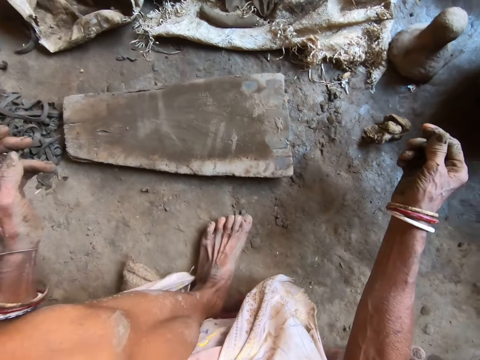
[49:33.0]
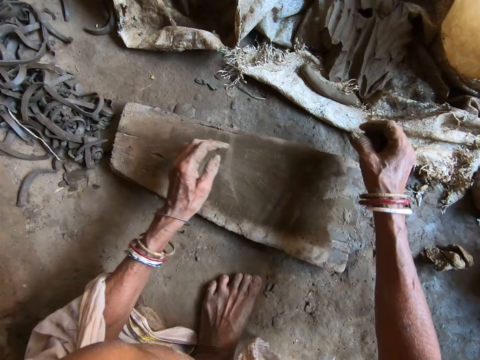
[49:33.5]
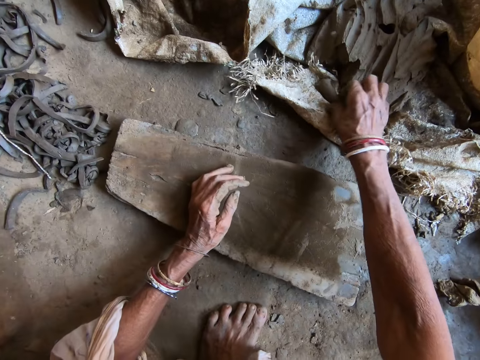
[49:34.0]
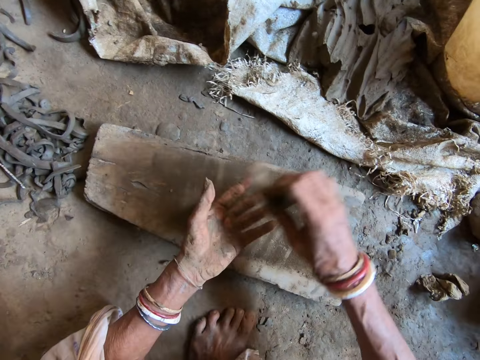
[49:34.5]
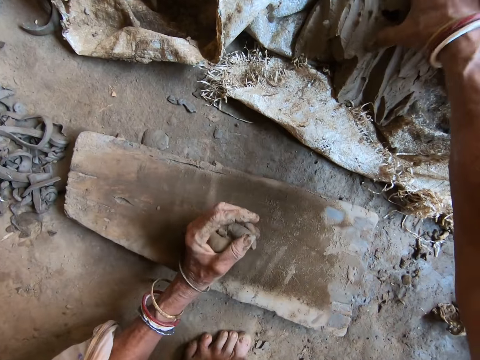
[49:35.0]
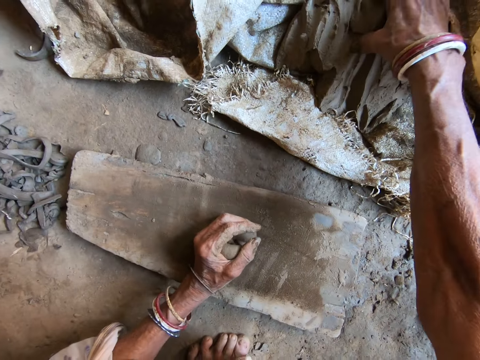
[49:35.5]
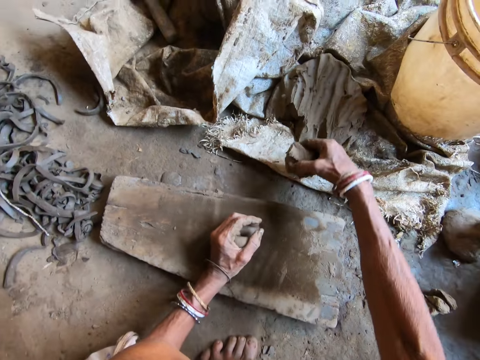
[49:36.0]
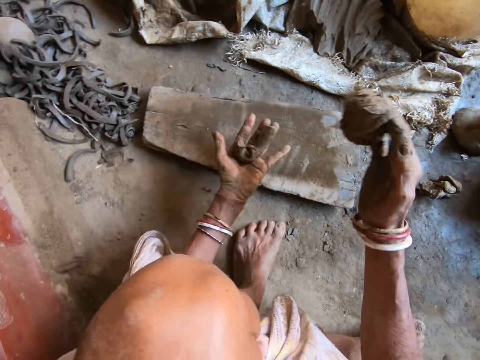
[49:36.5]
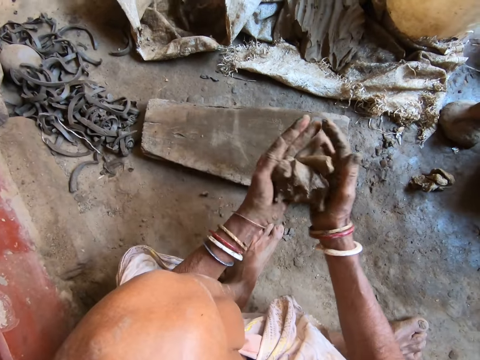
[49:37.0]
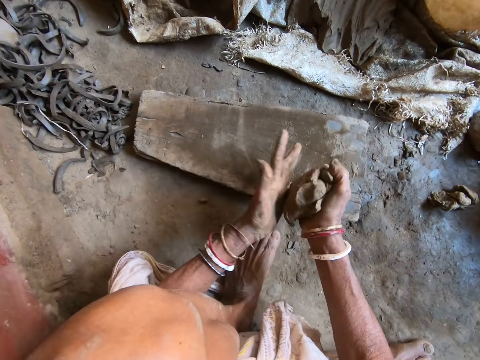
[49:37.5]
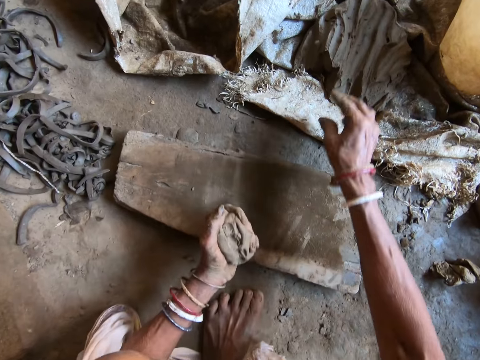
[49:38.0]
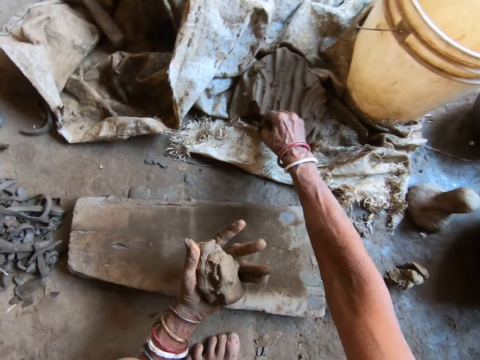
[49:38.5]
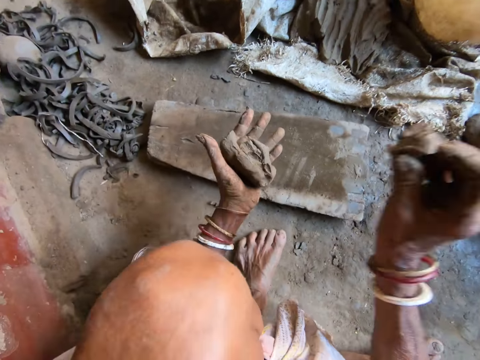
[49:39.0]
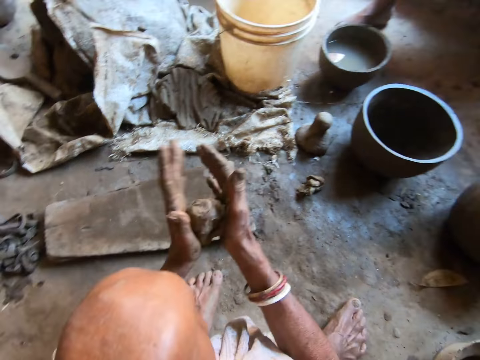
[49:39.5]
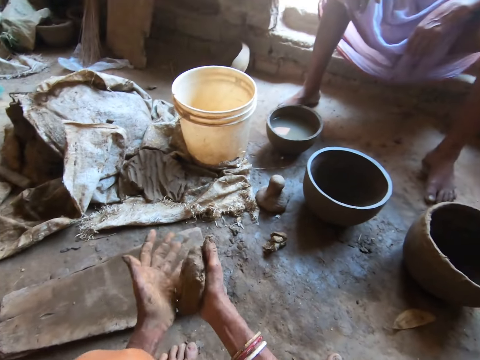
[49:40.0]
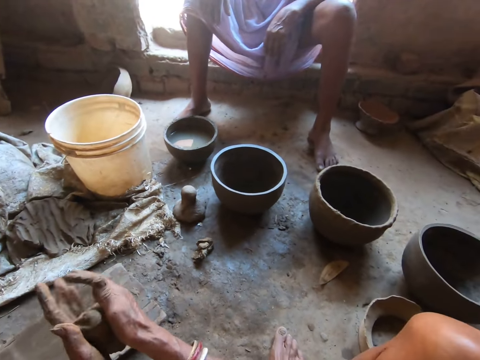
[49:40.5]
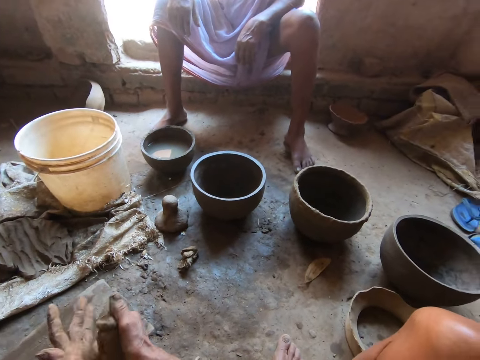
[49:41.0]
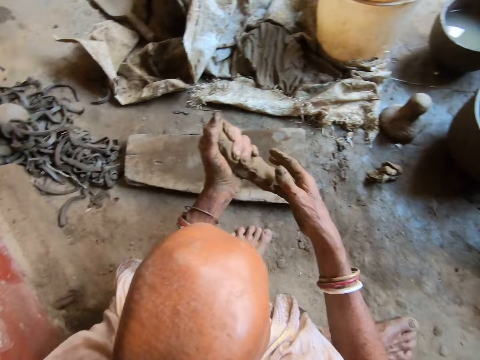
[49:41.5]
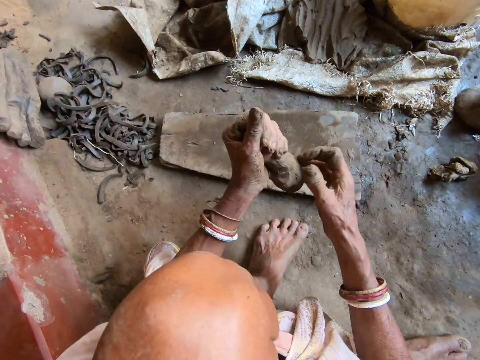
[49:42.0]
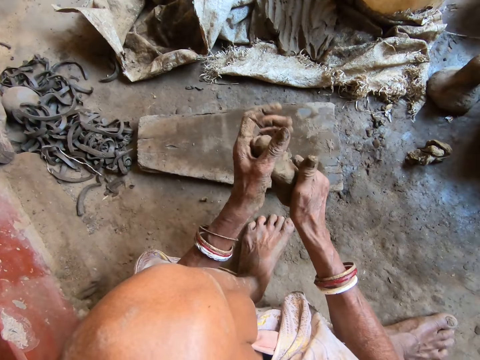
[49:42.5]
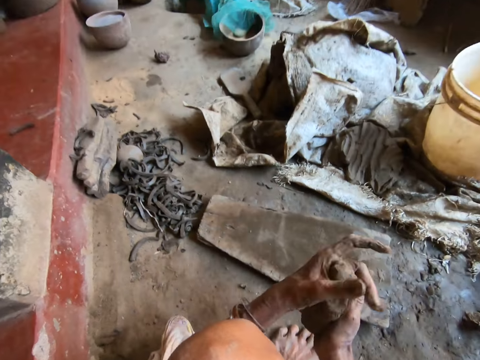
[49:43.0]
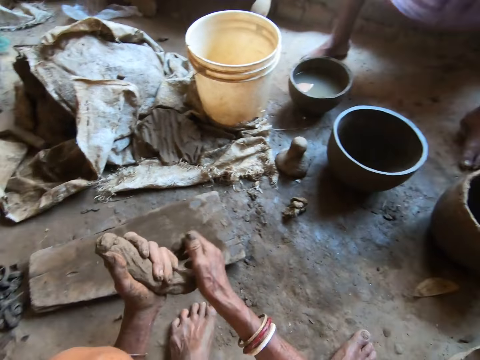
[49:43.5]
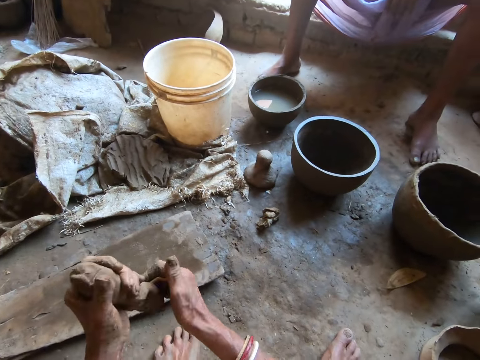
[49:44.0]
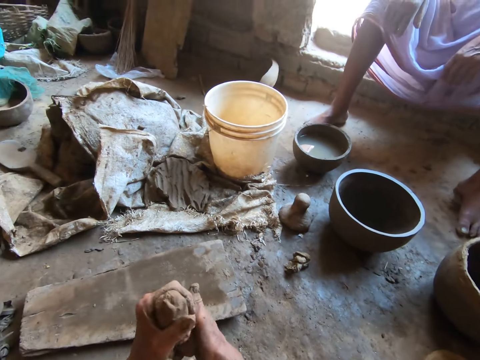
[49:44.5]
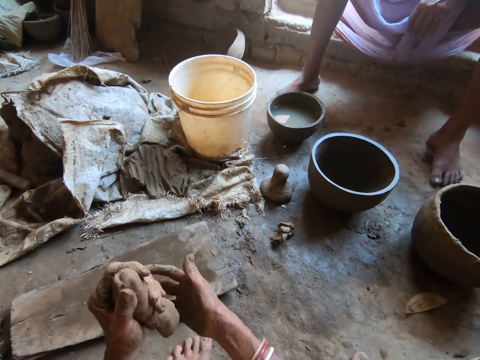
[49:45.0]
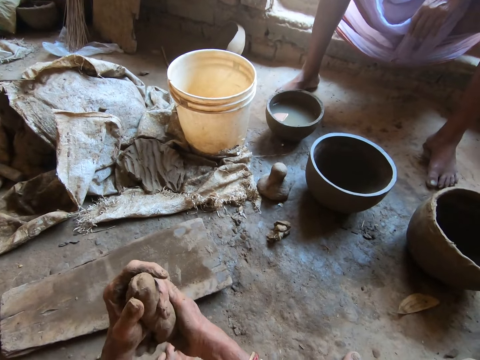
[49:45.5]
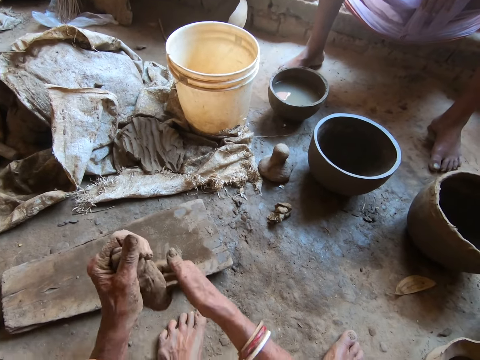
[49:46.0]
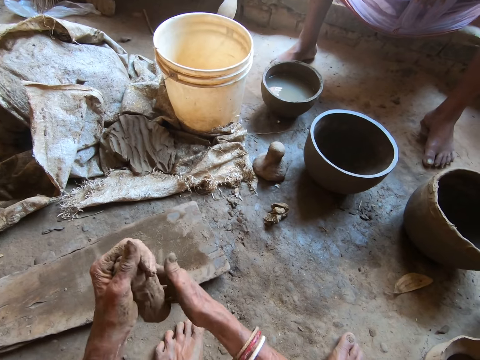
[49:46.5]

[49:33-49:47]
The camera wearer takes clay from a sack on the floor in the workshop with her right hand. She passes the clay from her right hand to her left hand. She takes clay from the sack with her right hand. She shapes the clay with both hands. She holds the clay with her left hand. She takes clay from the sack with her right hand. She shapes the clay with both hands. She interacts with a man in the workshop.

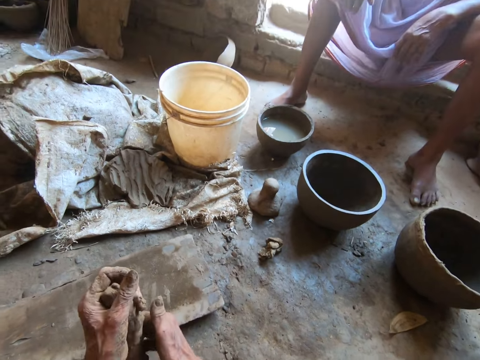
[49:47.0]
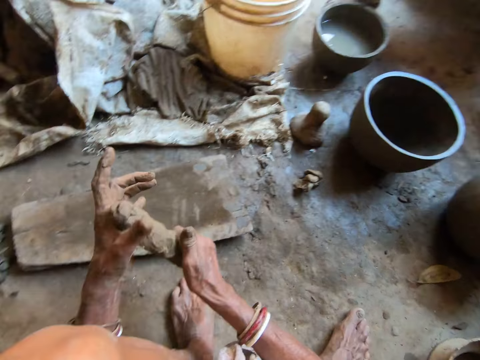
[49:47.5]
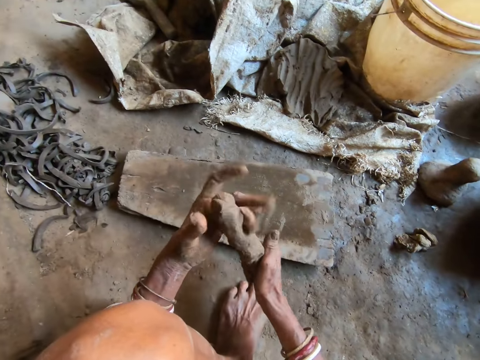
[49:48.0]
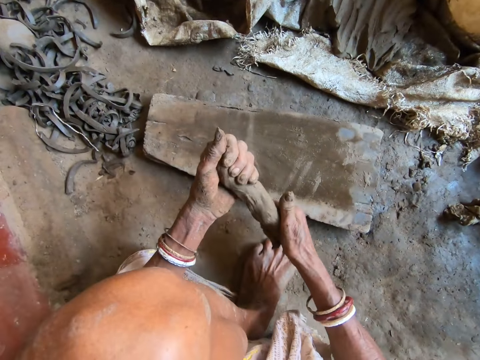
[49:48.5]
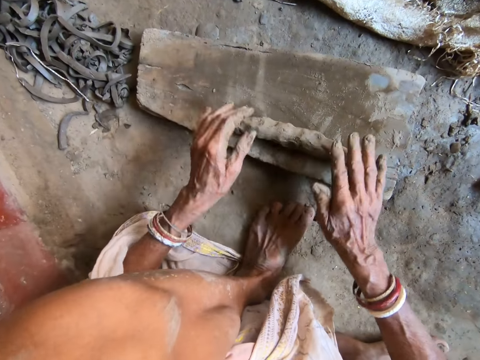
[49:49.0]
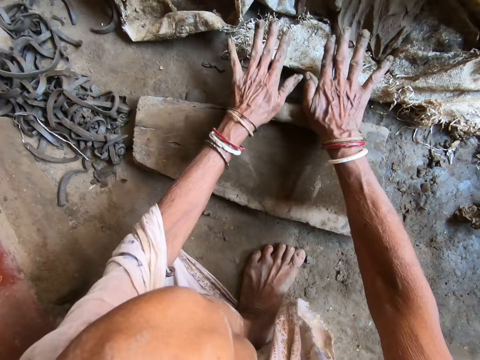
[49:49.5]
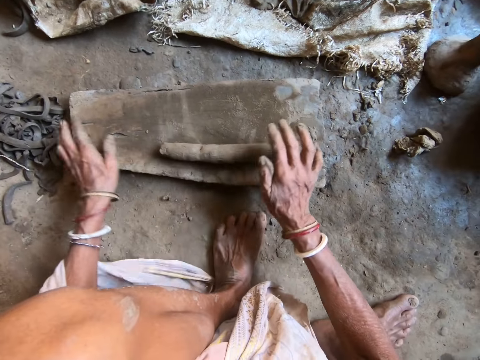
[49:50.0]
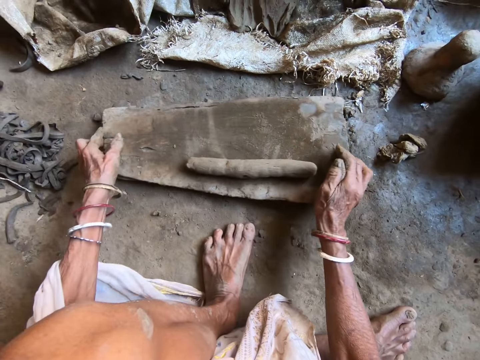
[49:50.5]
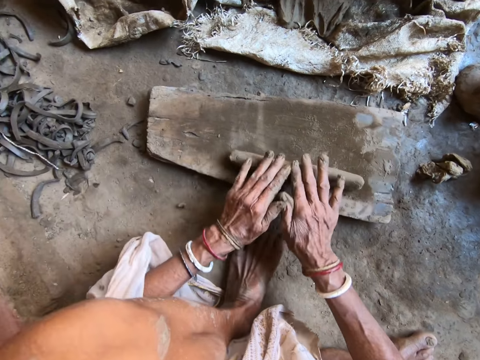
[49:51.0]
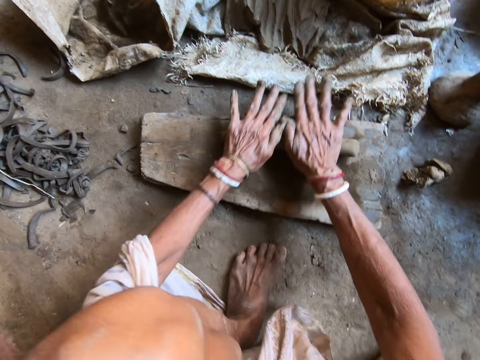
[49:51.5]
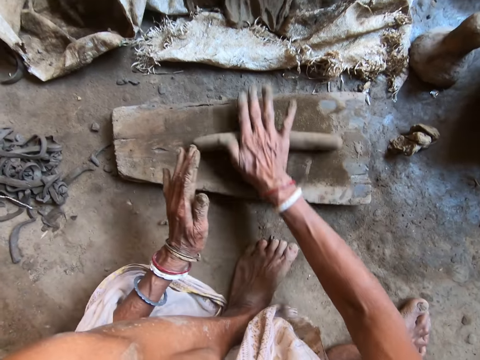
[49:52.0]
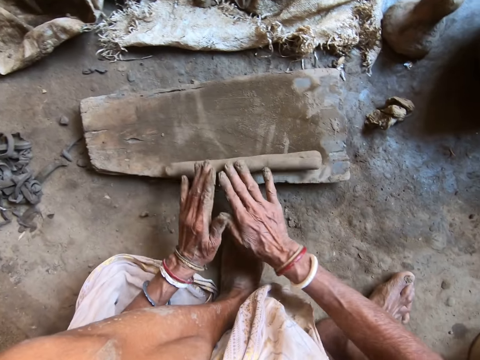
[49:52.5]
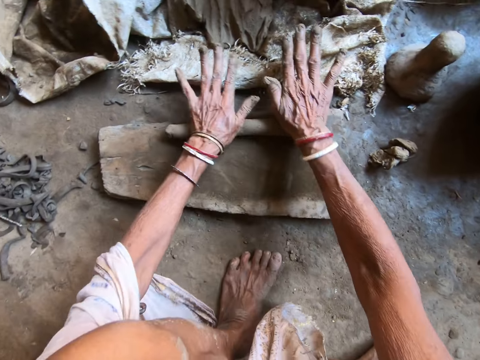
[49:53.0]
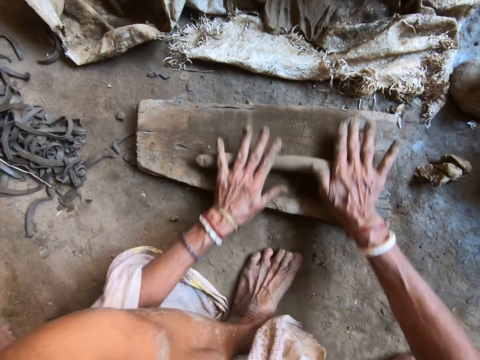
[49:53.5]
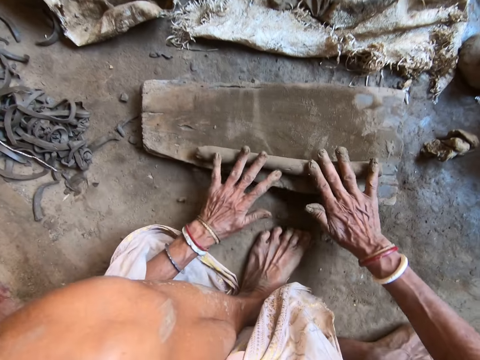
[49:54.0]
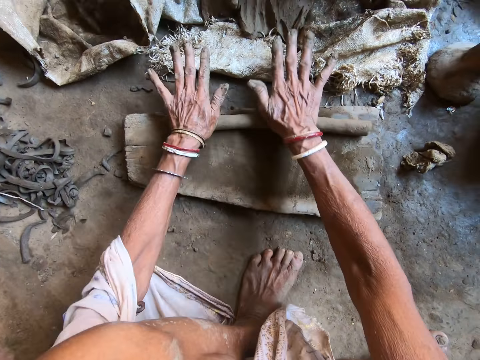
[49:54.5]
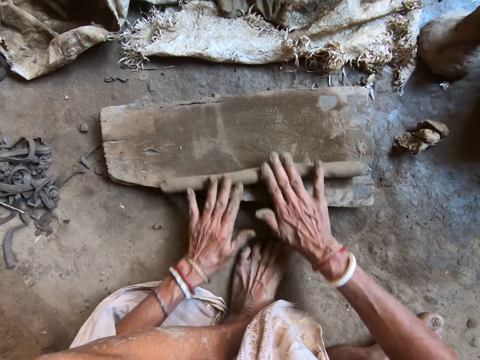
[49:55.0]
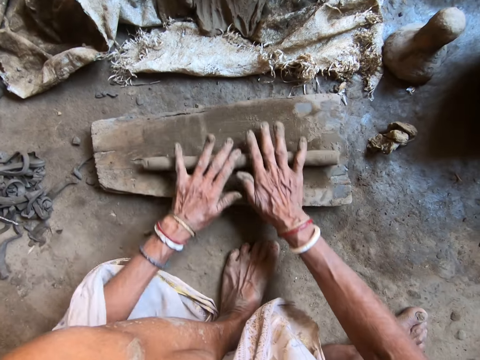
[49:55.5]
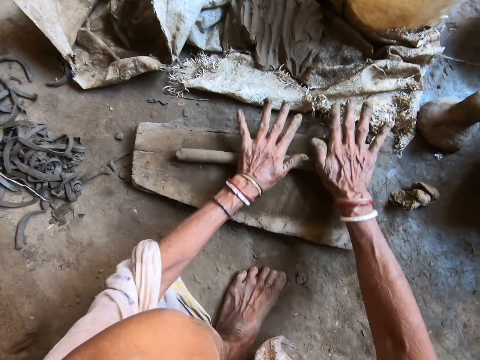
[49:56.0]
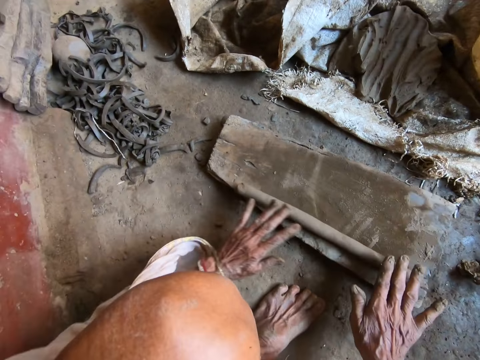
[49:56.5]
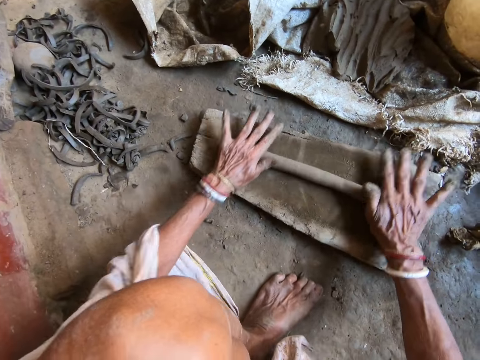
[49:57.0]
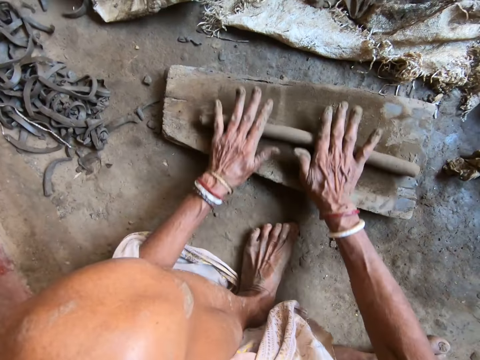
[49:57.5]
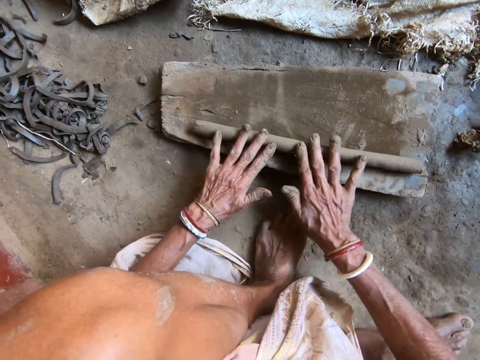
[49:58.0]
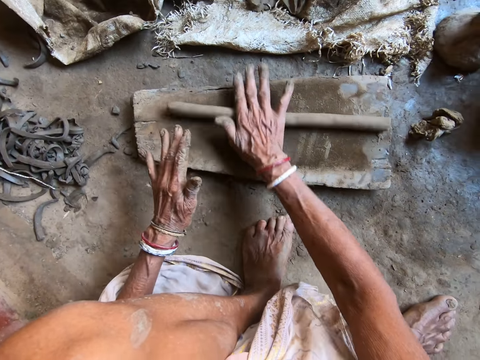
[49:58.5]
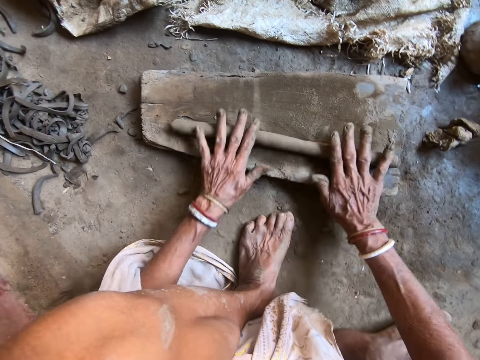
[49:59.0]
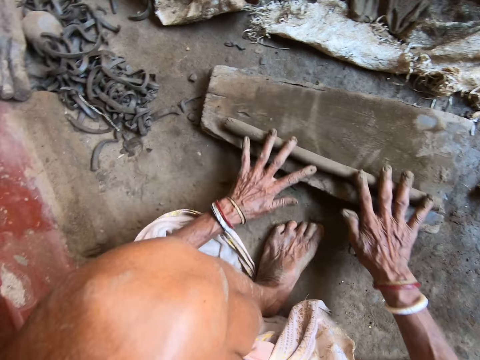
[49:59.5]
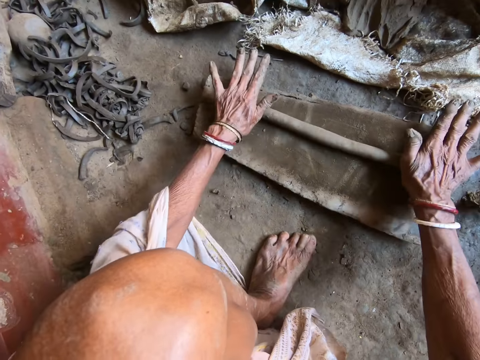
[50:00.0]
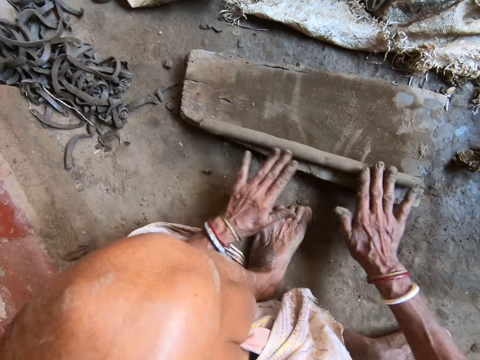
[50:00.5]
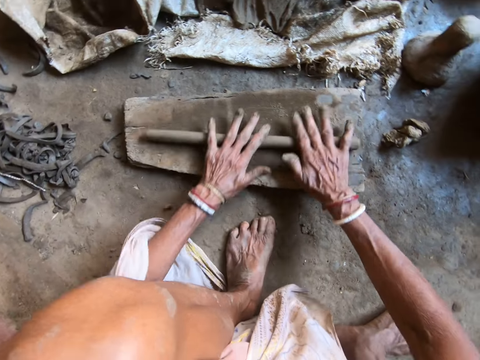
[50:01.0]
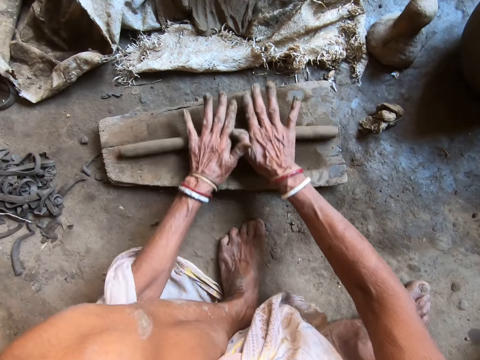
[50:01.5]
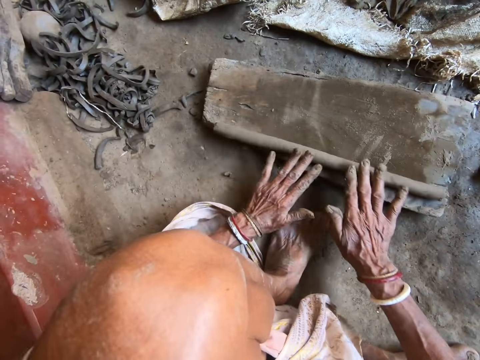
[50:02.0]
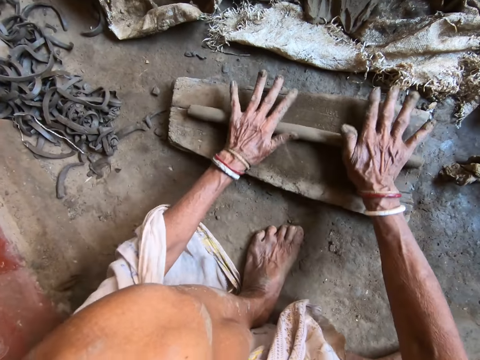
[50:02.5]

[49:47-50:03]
The camera wearer places the clay on a plank or wooden board on the floor in the workshop with both hands. They shape the clay on the plank with both hands. They roll the clay on the wooden board. They shift the plank on the floor with both hands. They shape the clay on the plank with both hands. They roll the clay on the wooden board. The man interacts with the camera wearer.
